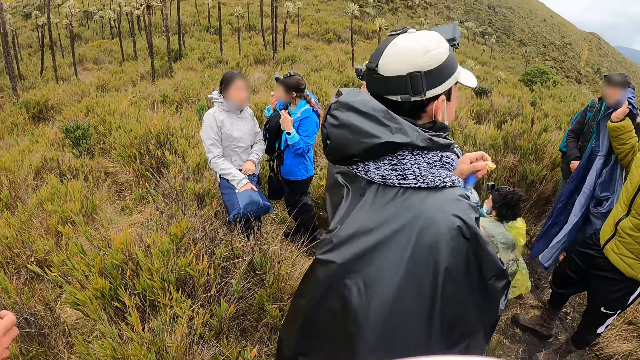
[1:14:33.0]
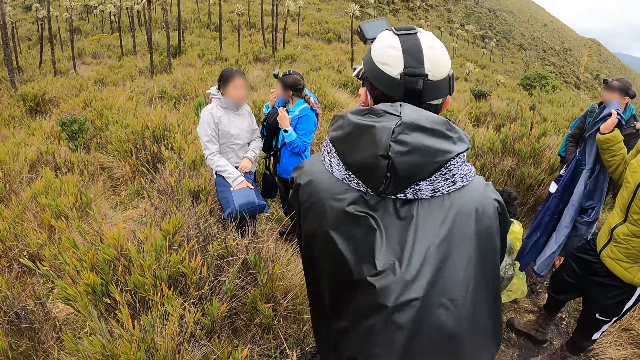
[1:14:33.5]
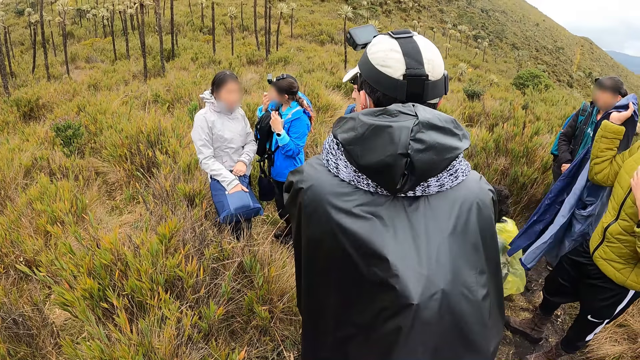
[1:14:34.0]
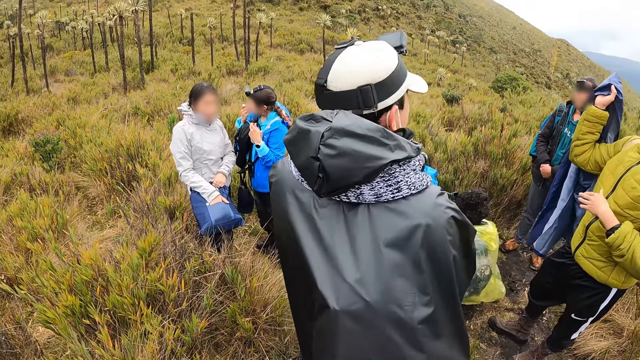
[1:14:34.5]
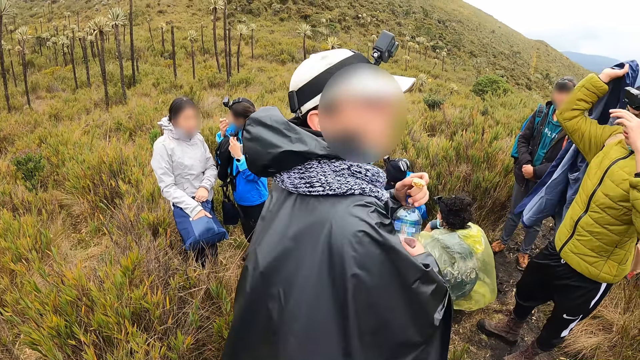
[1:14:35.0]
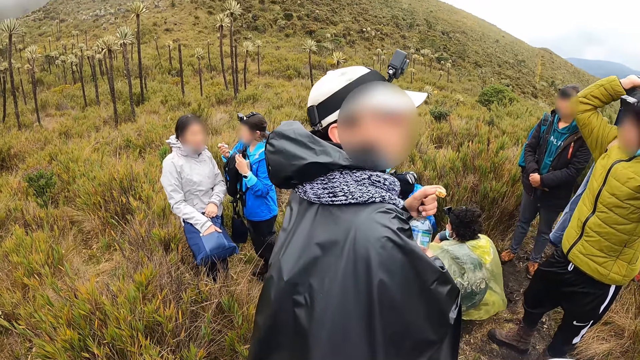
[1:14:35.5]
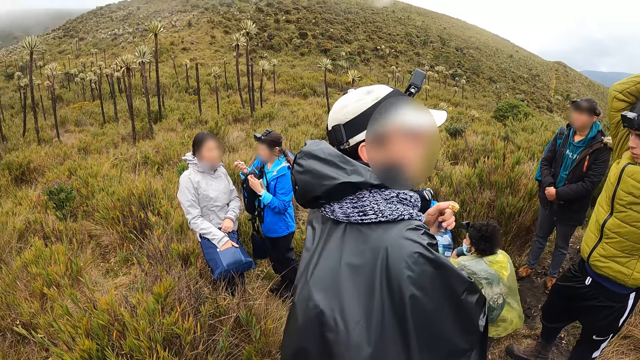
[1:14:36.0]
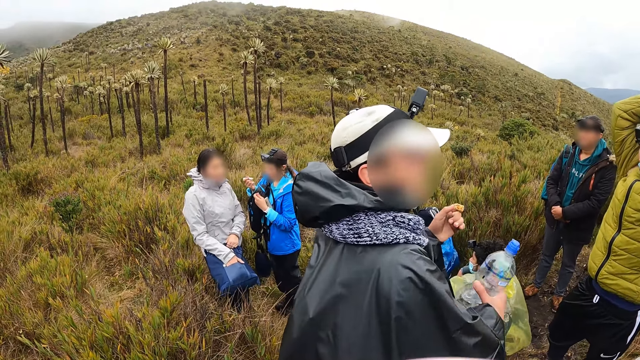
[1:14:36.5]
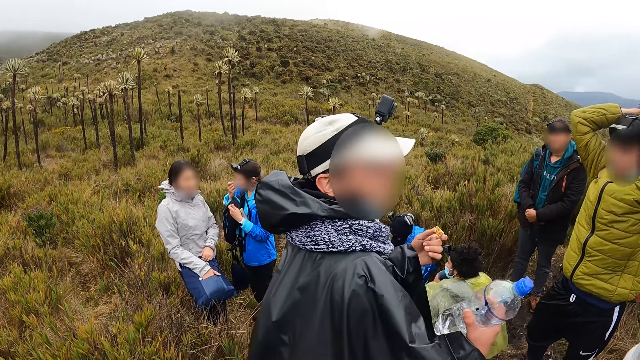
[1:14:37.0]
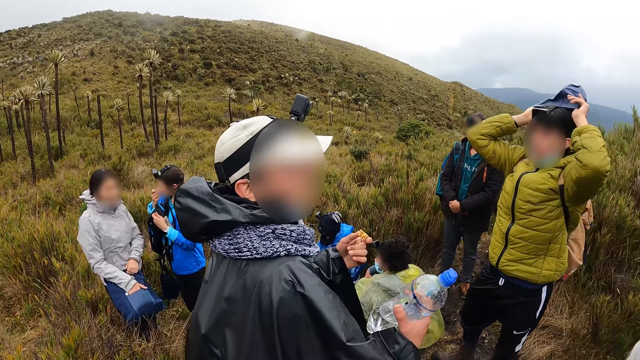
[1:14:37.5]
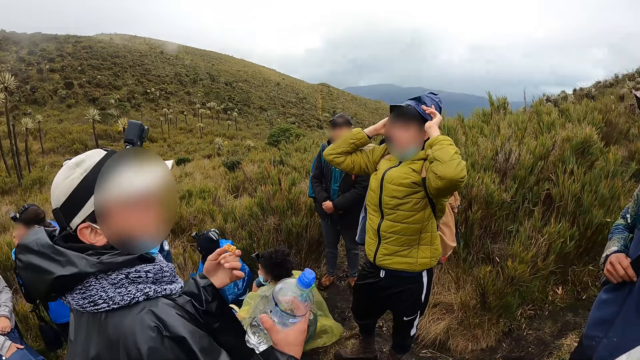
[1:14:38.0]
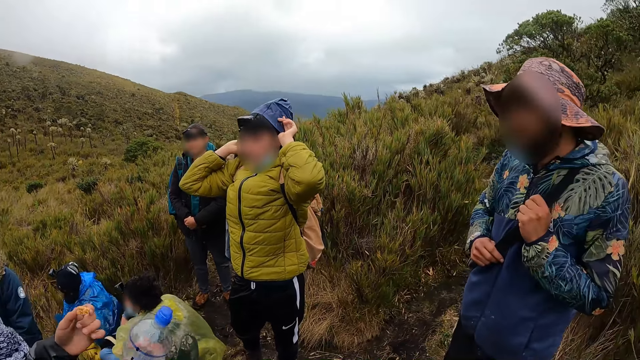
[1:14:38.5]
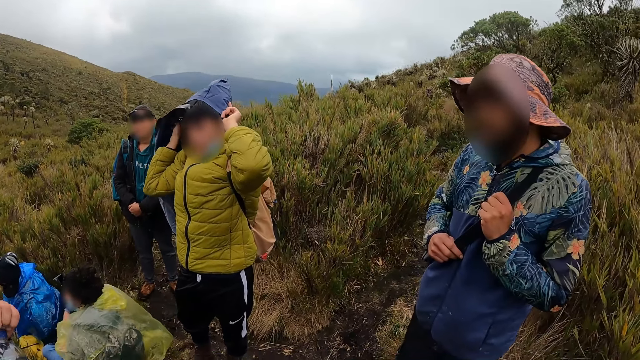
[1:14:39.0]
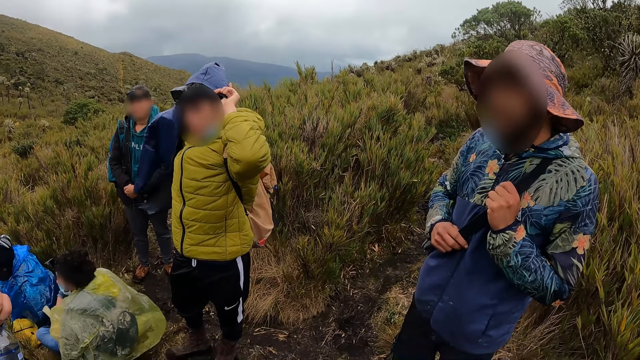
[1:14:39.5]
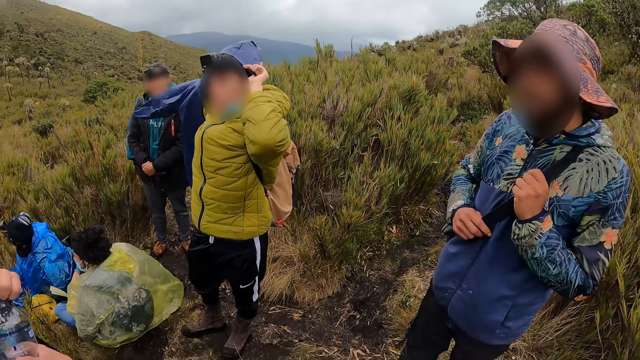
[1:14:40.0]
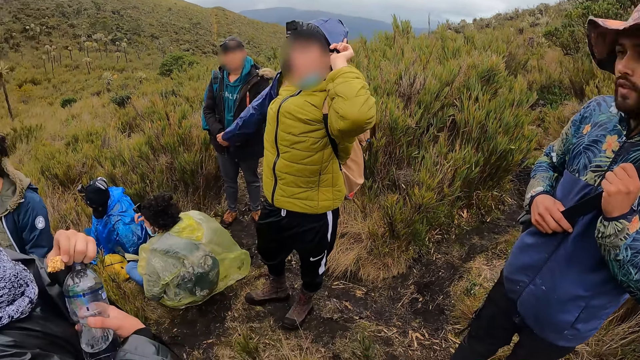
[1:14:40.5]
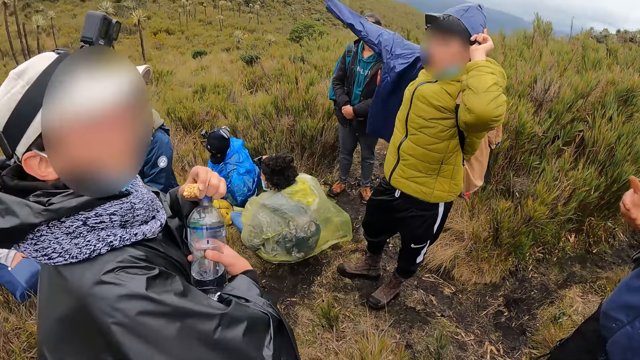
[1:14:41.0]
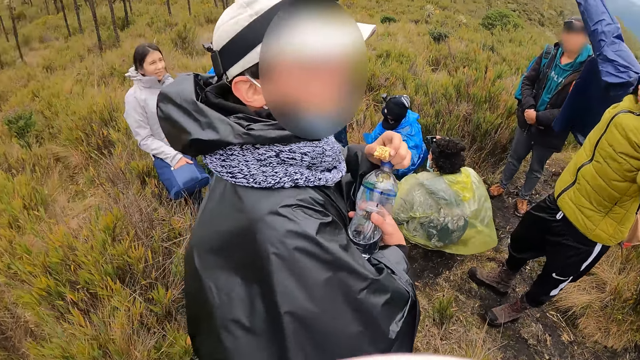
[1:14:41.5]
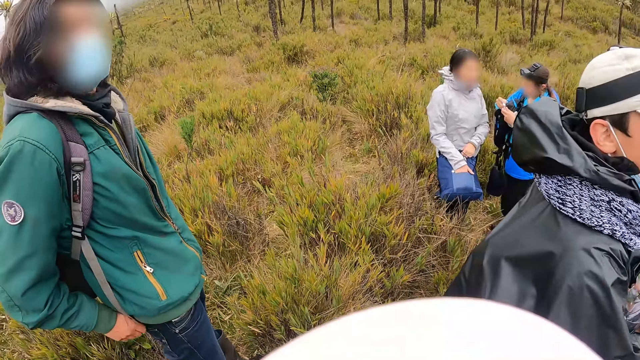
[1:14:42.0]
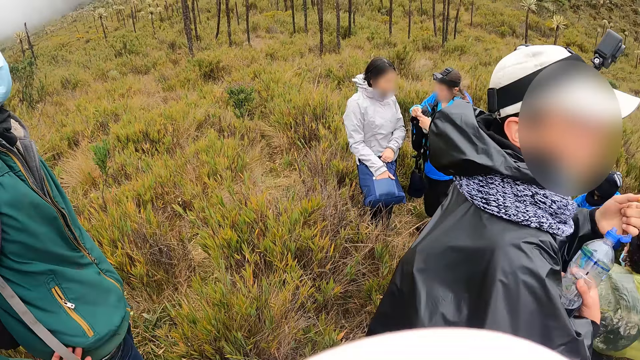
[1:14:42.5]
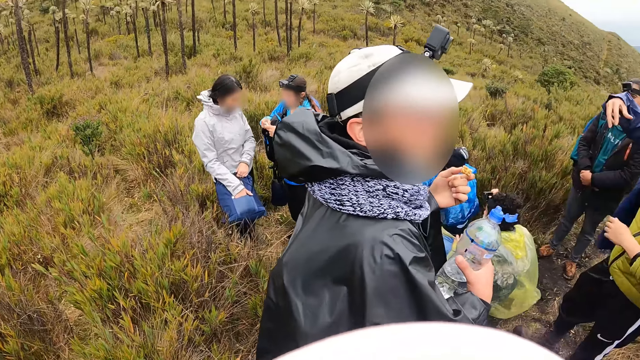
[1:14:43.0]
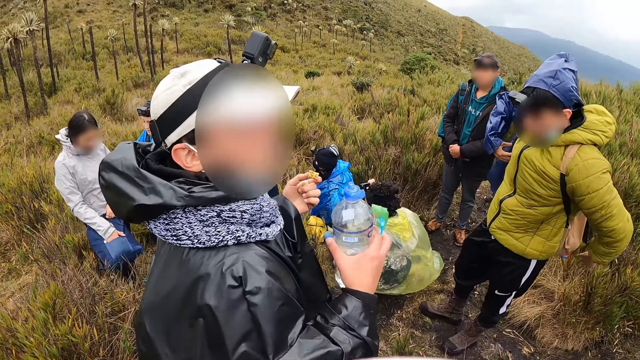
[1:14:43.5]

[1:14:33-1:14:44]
A man holds the bottle with his hands. The camera wearer looks around. Another man wears the jacket with his hands. A man interacts with another man.

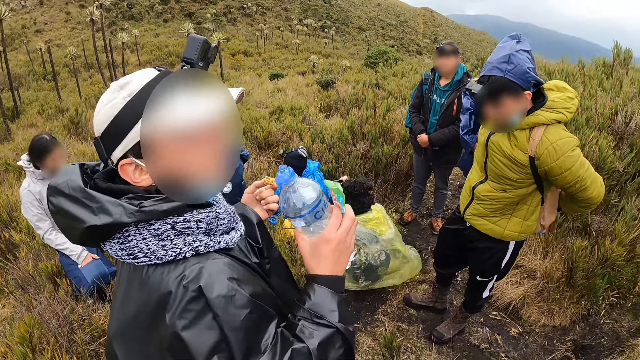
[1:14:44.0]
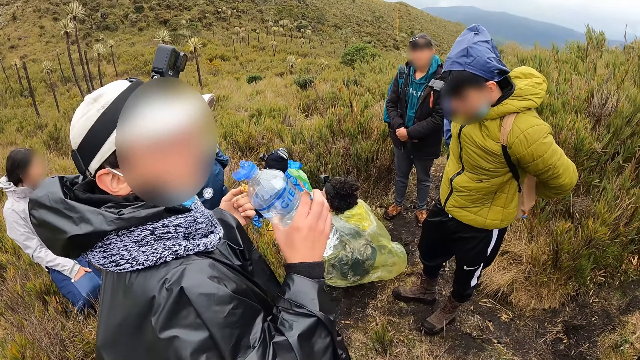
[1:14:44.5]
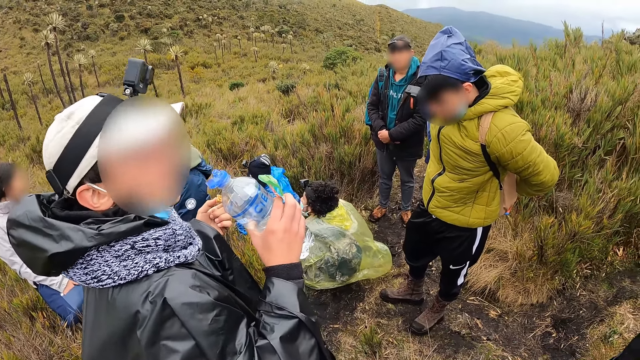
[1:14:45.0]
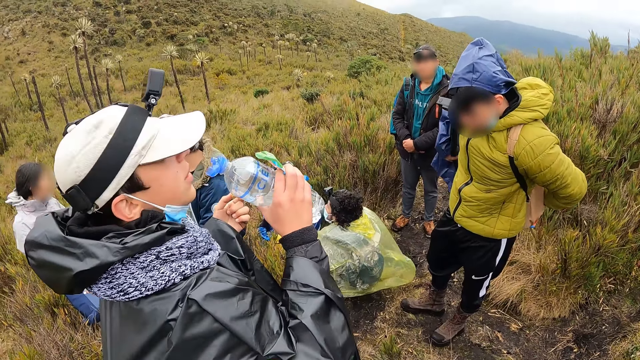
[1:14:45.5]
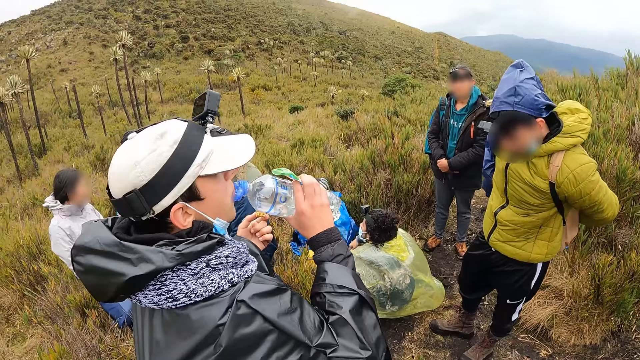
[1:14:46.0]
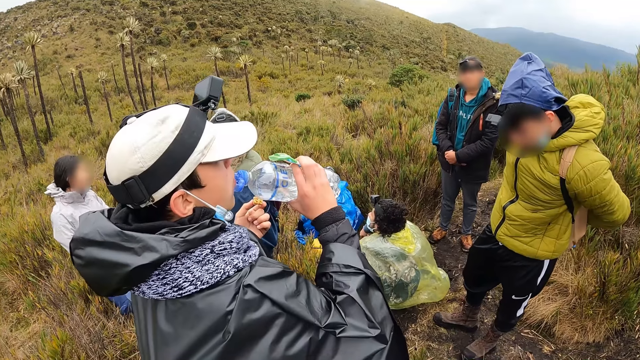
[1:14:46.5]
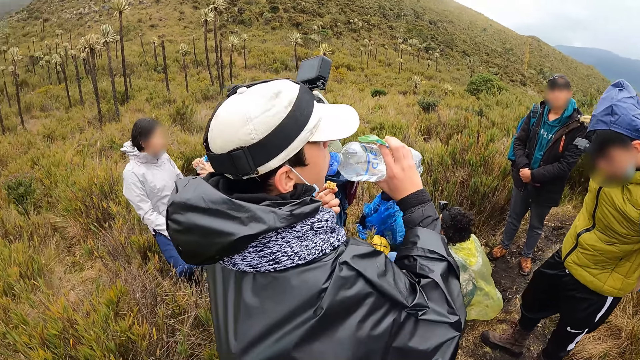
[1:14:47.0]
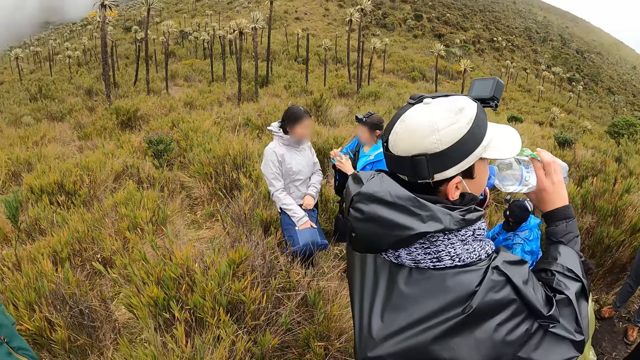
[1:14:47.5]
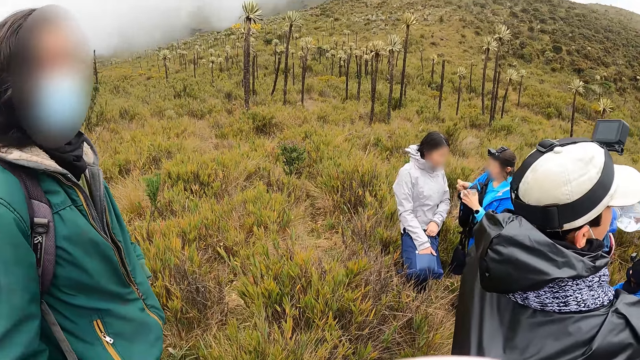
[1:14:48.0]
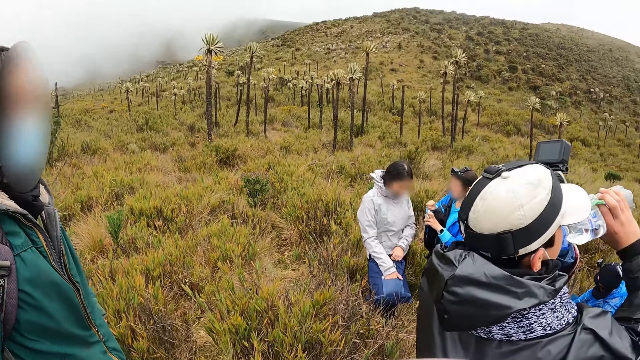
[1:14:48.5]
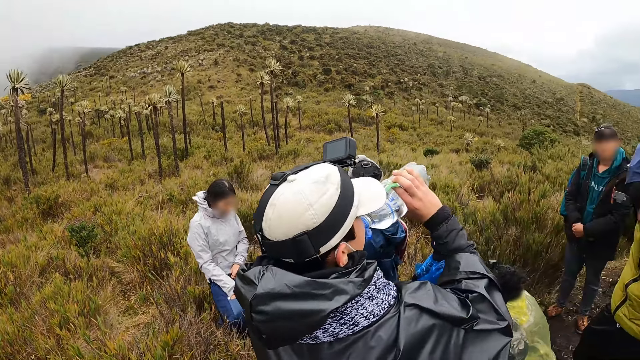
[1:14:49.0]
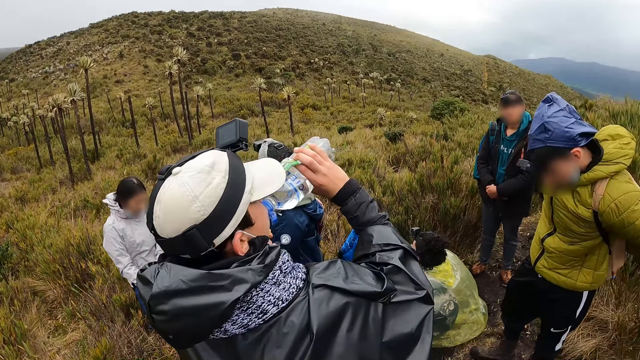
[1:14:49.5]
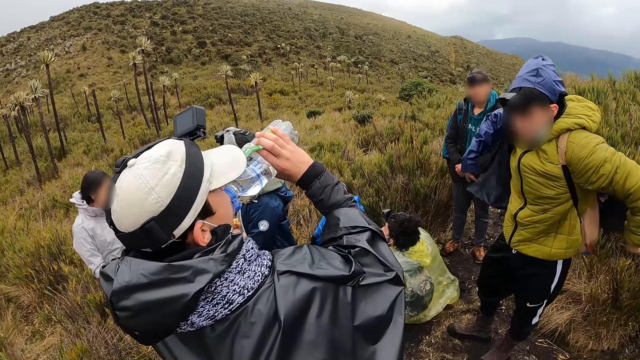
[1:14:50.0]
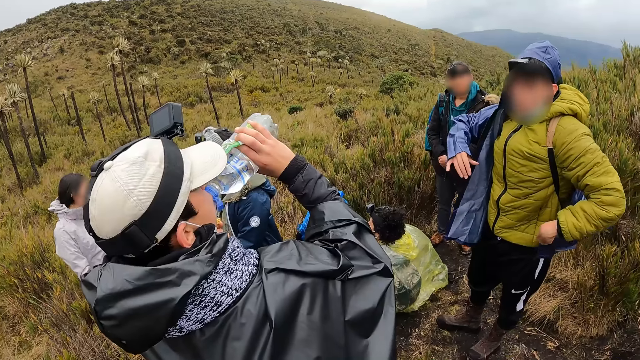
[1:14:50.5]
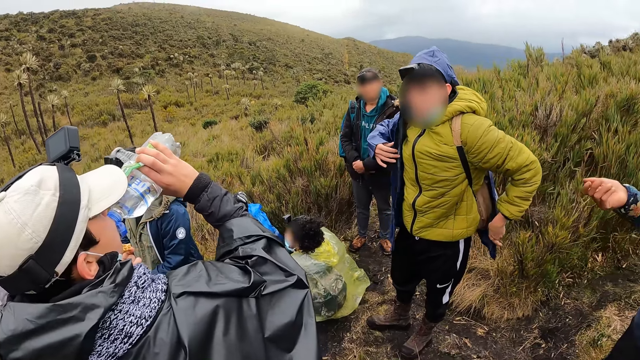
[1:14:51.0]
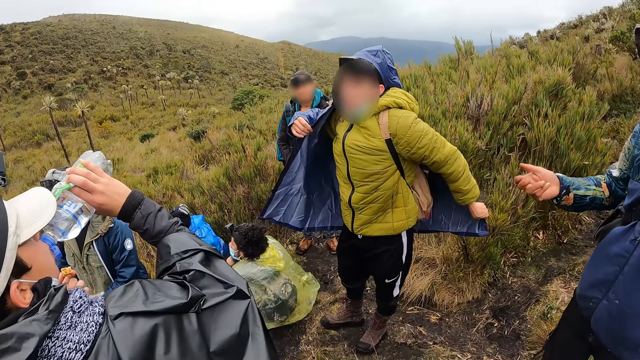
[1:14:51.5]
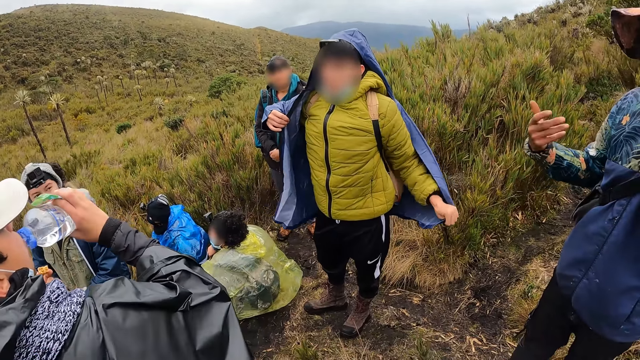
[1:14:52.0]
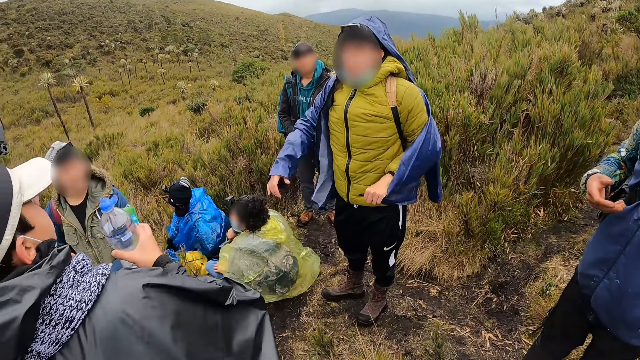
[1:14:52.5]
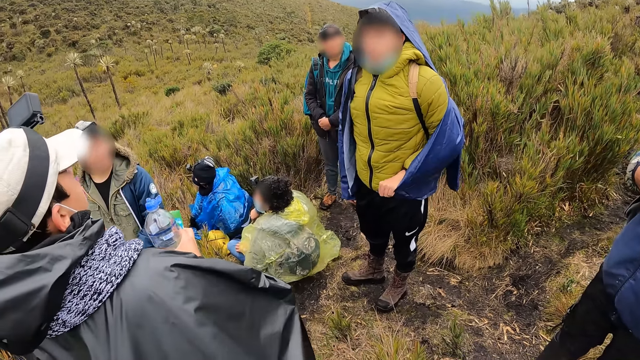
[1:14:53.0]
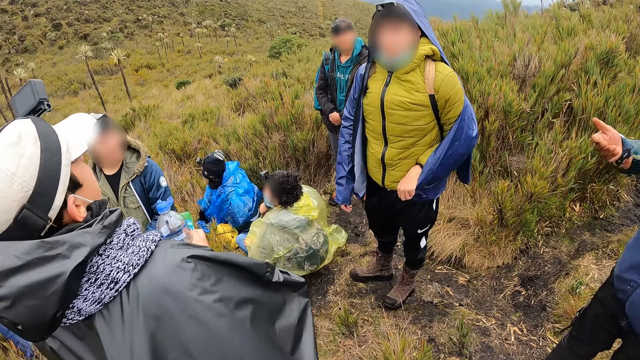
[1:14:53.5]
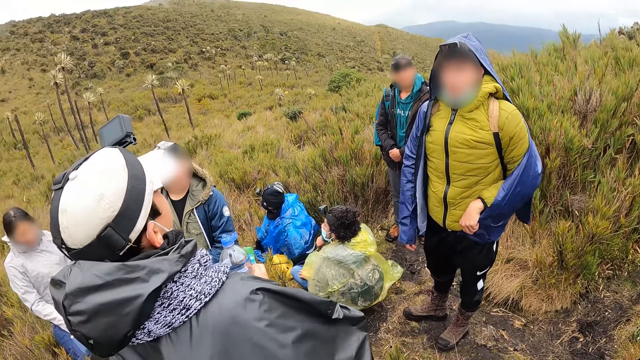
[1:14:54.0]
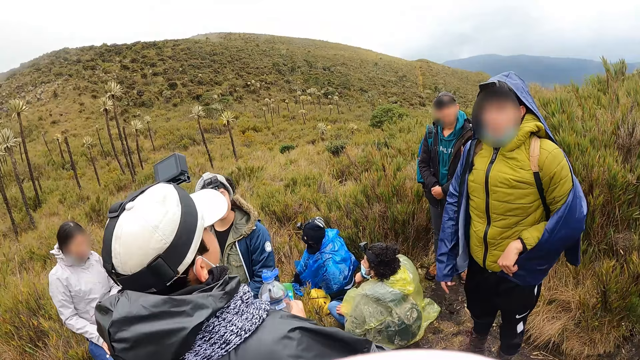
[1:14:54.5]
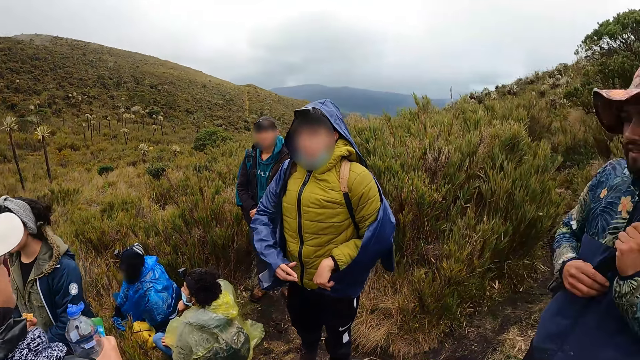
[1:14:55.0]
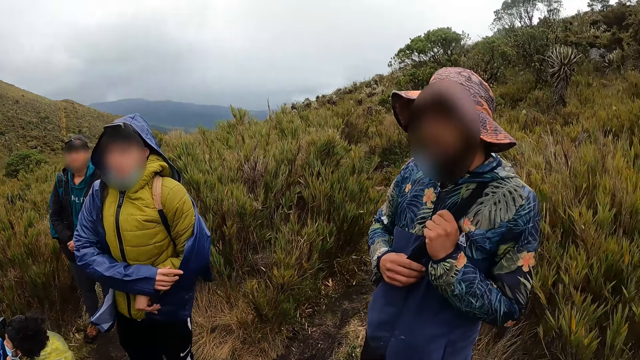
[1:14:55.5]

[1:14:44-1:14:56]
A man drinks from the bottle in his right hand. A woman holds the snack with her hands. The camera wearer looks around.
